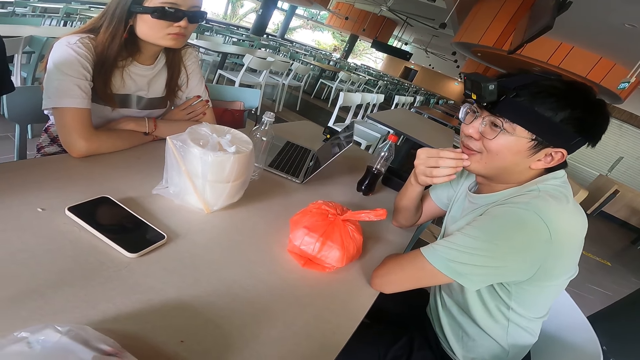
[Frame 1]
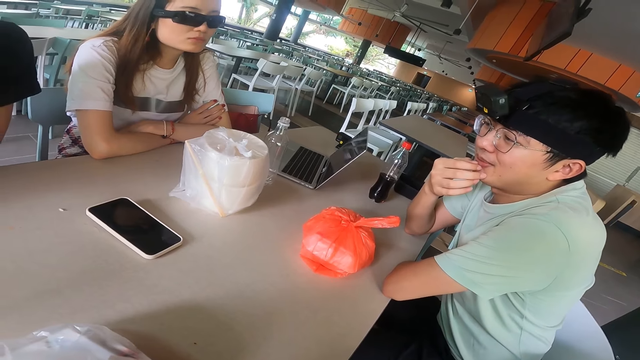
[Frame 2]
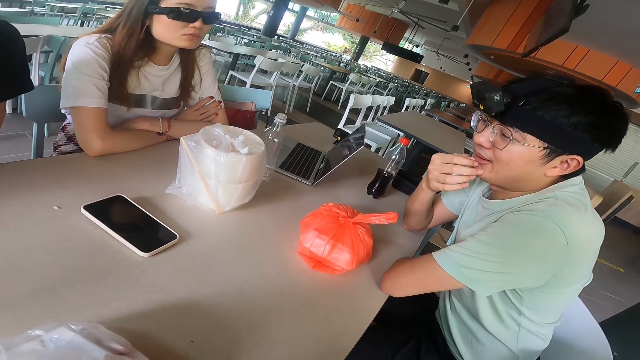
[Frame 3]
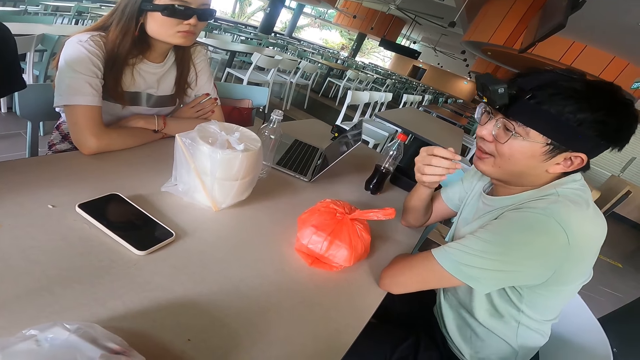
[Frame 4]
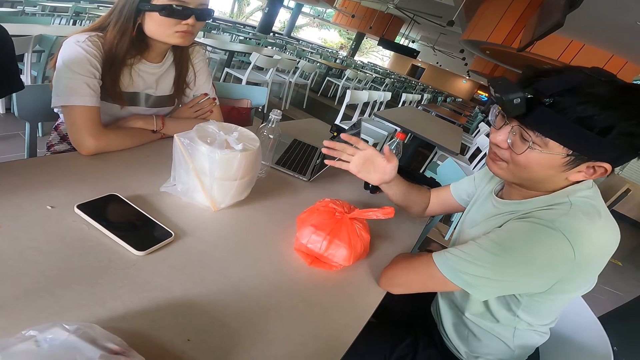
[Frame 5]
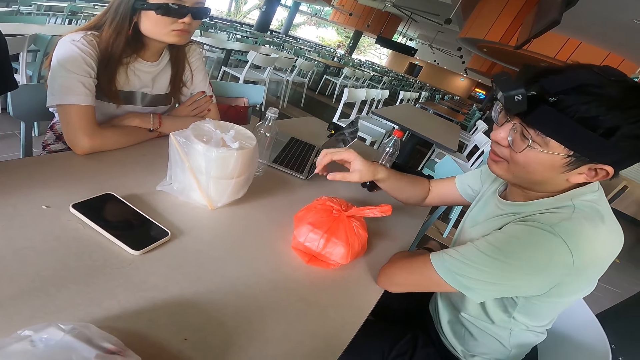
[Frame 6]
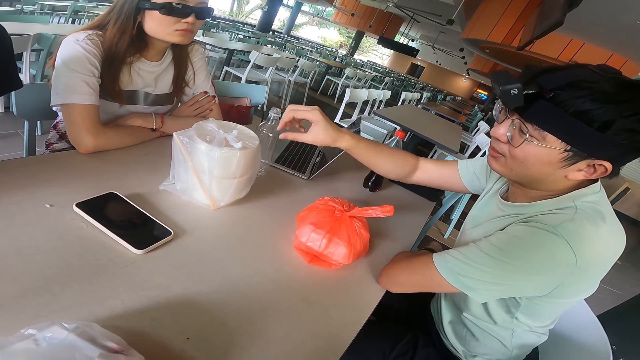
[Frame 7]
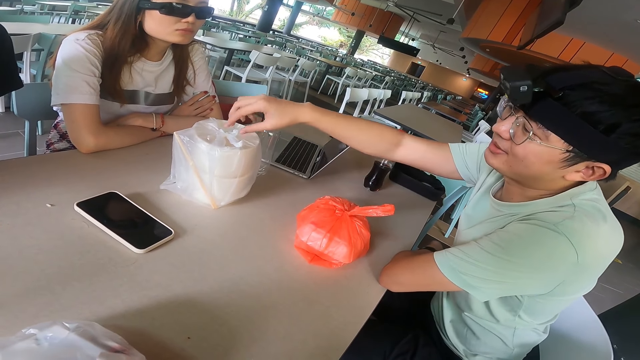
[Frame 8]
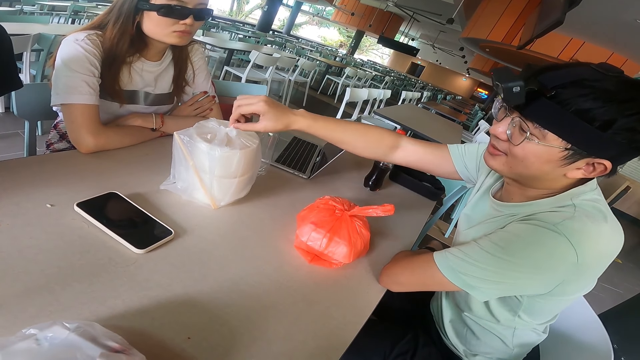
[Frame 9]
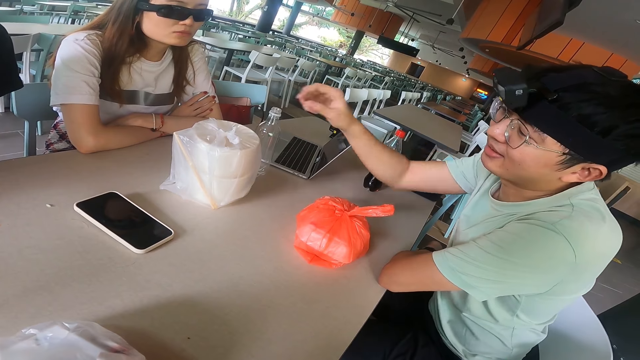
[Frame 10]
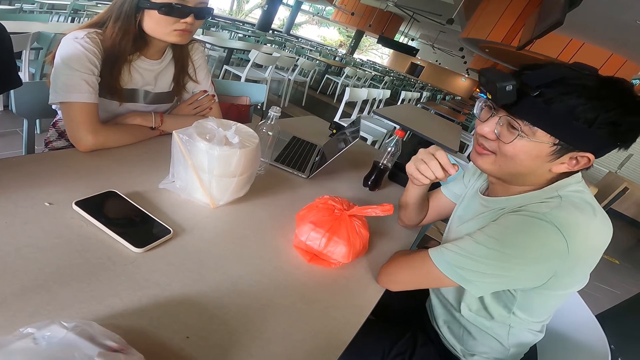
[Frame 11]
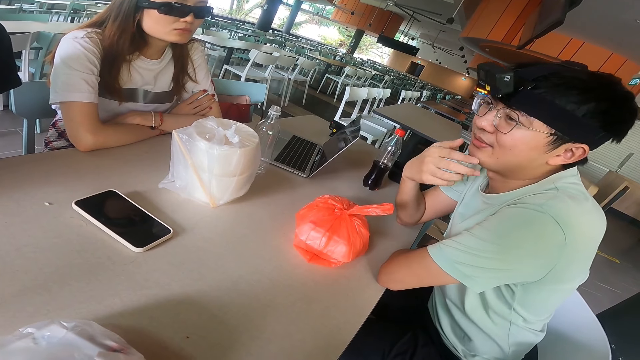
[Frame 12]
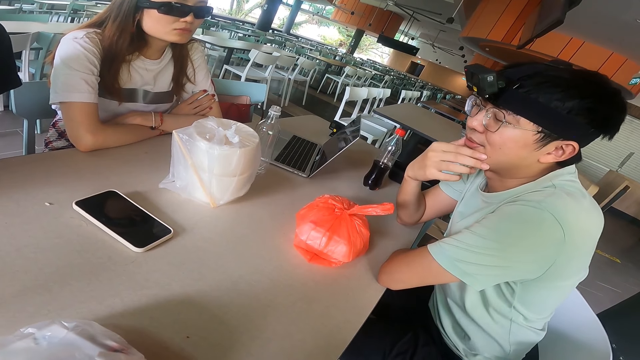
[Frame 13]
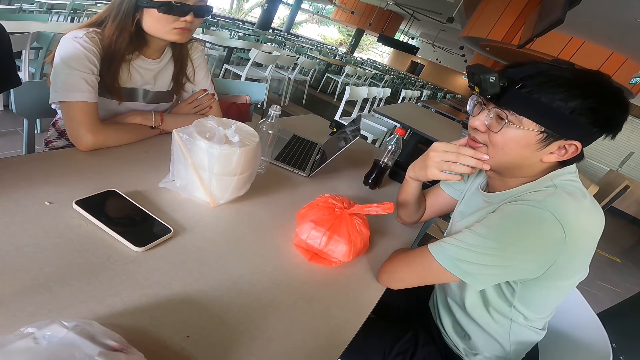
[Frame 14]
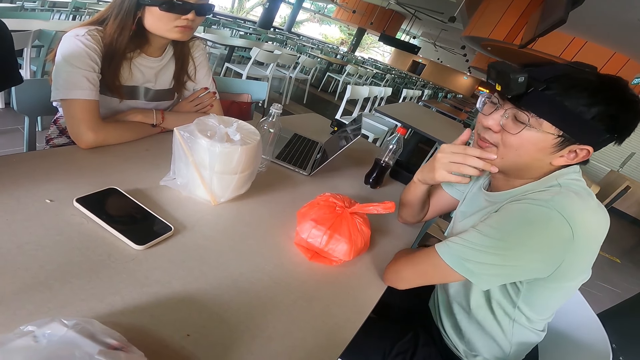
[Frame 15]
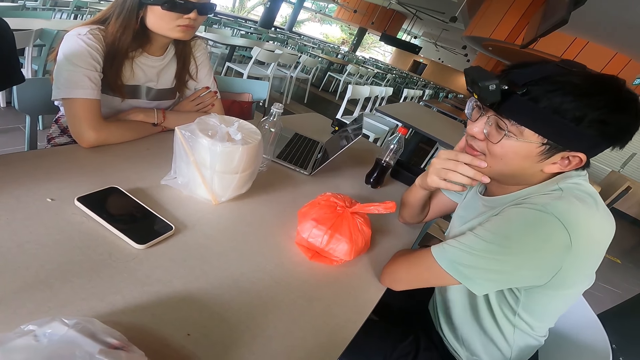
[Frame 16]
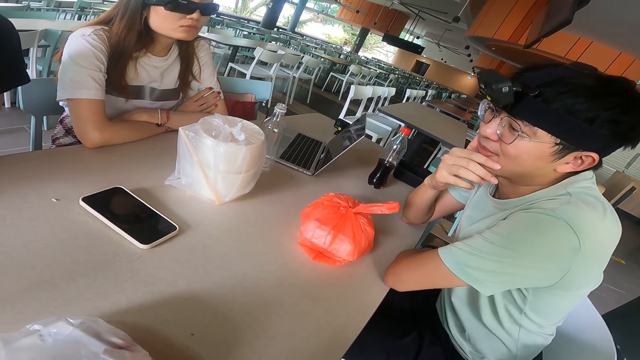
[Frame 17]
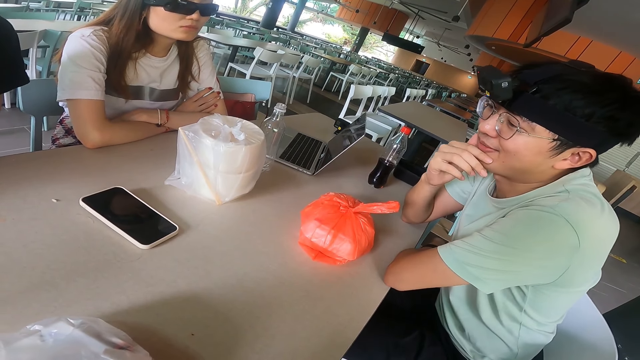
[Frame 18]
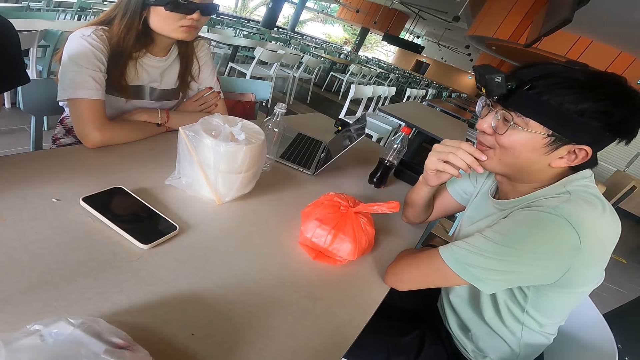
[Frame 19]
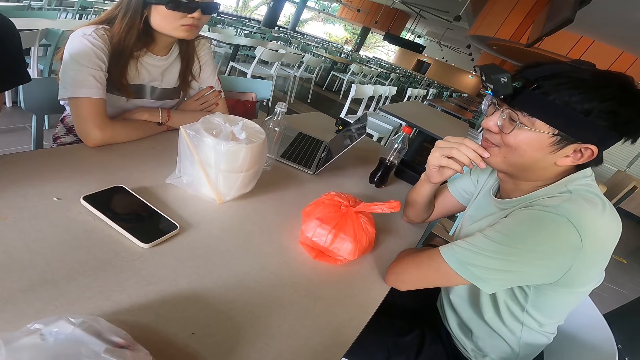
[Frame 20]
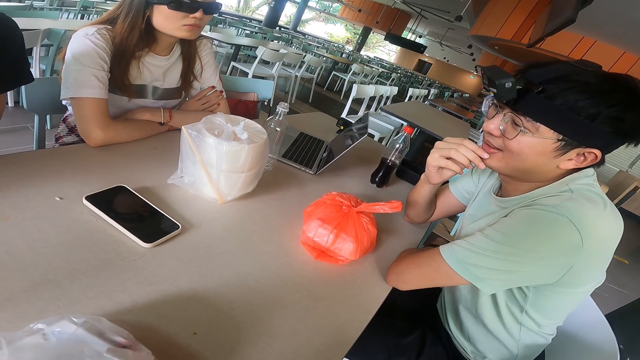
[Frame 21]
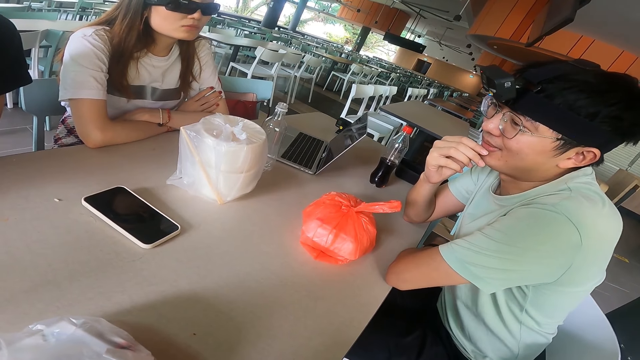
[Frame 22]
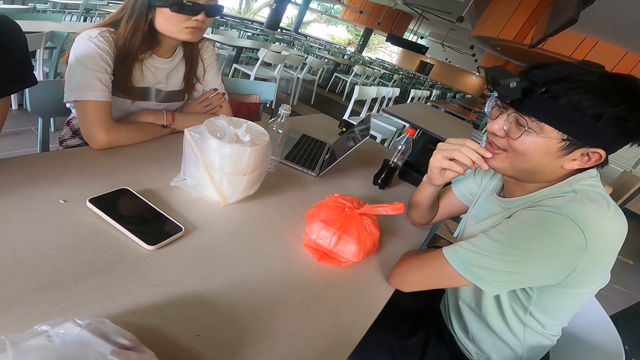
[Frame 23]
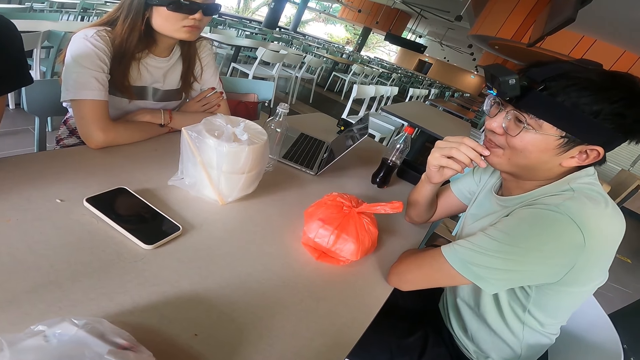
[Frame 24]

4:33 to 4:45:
A man gestures with a hand. The man adjusts a plastic bag. The man adjusts a hand. The man touches the face.

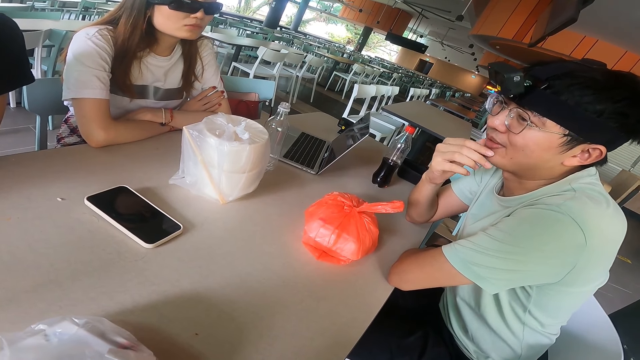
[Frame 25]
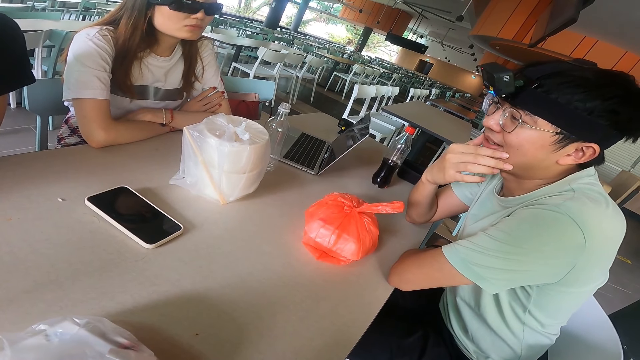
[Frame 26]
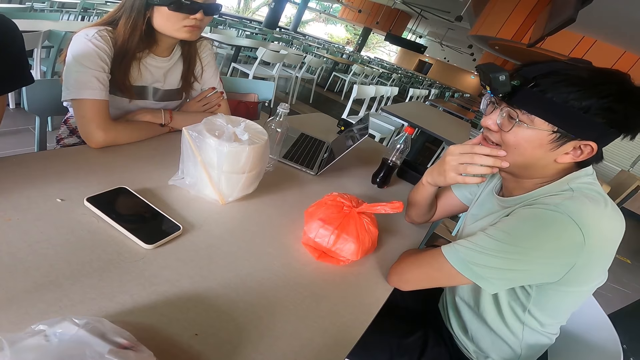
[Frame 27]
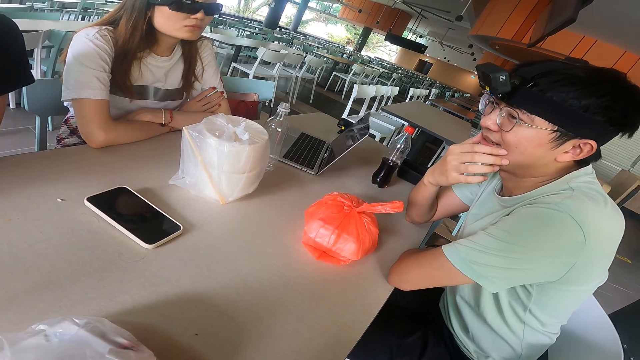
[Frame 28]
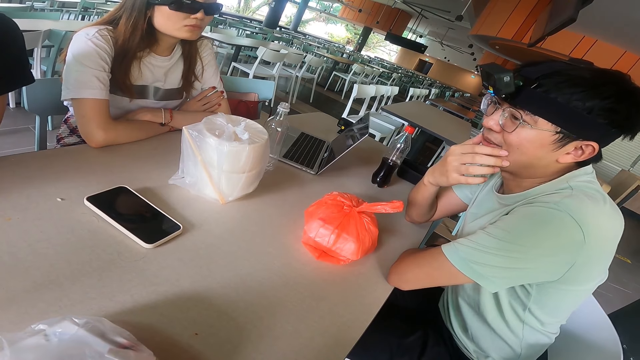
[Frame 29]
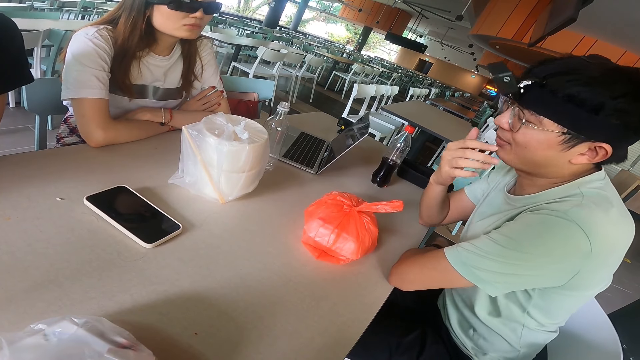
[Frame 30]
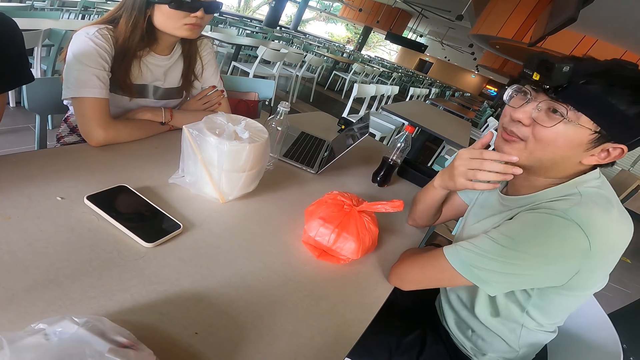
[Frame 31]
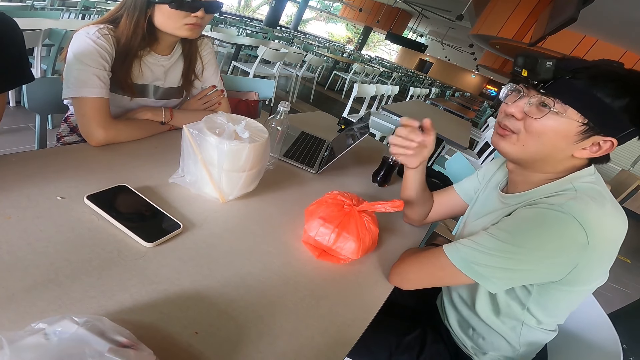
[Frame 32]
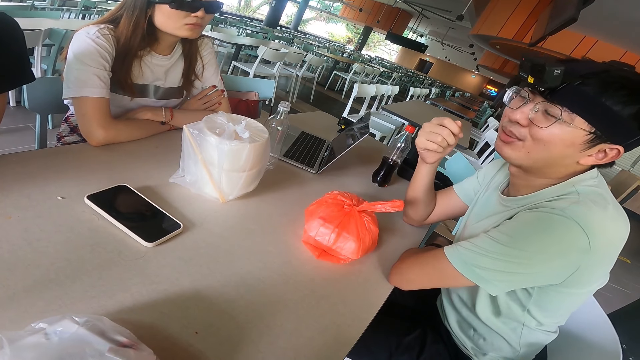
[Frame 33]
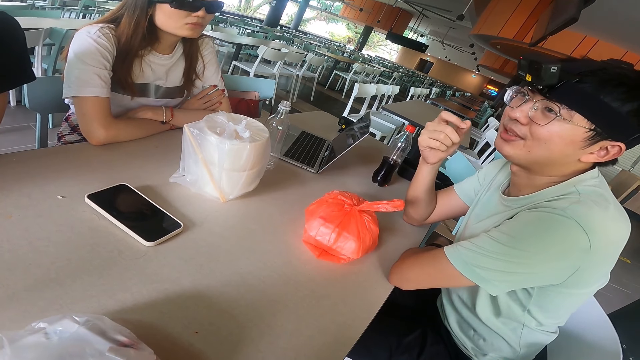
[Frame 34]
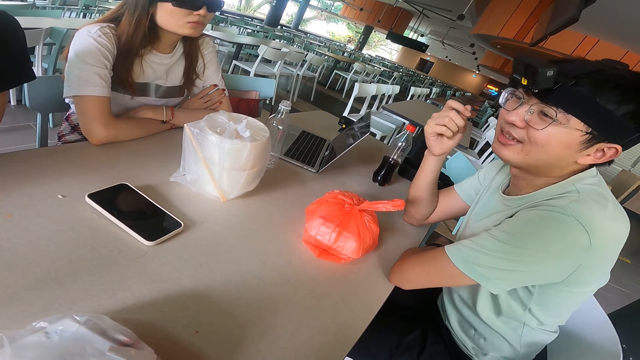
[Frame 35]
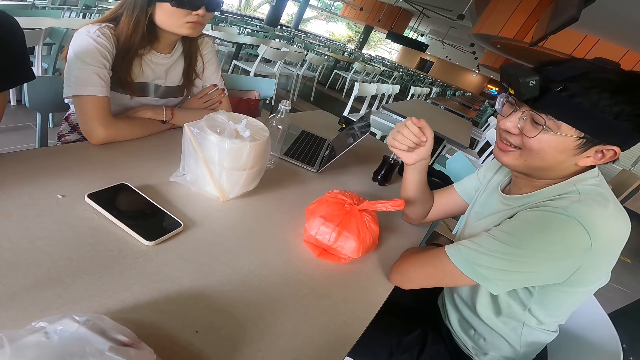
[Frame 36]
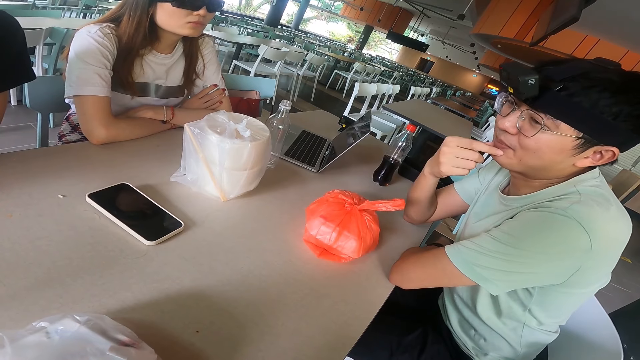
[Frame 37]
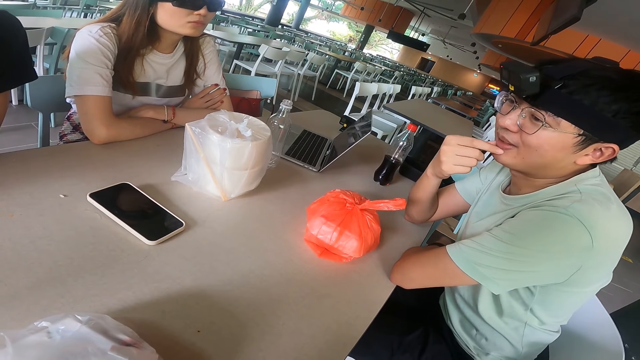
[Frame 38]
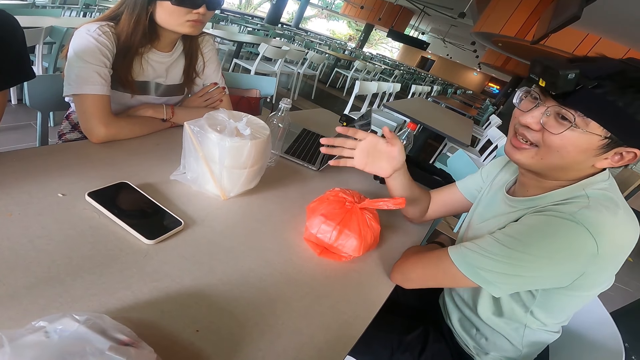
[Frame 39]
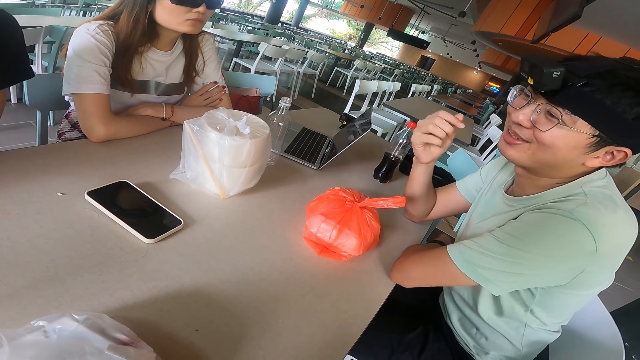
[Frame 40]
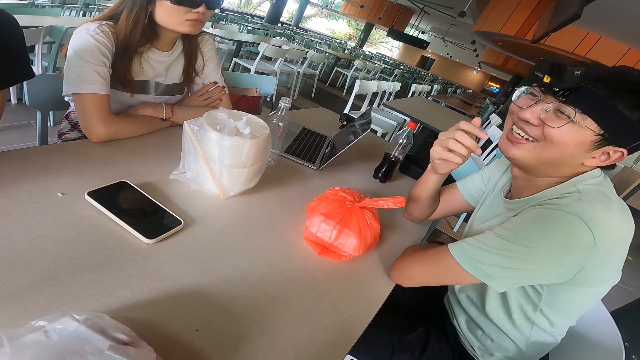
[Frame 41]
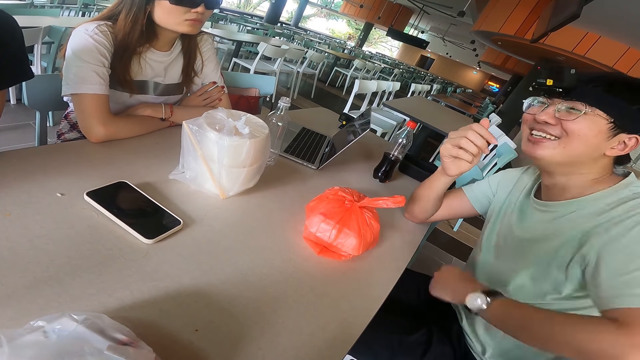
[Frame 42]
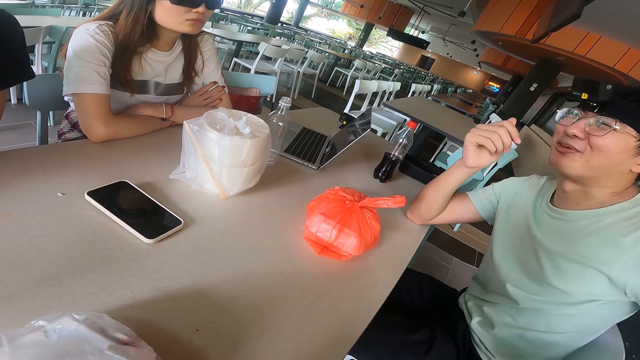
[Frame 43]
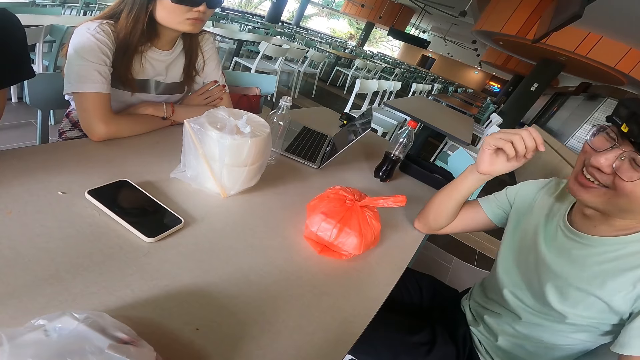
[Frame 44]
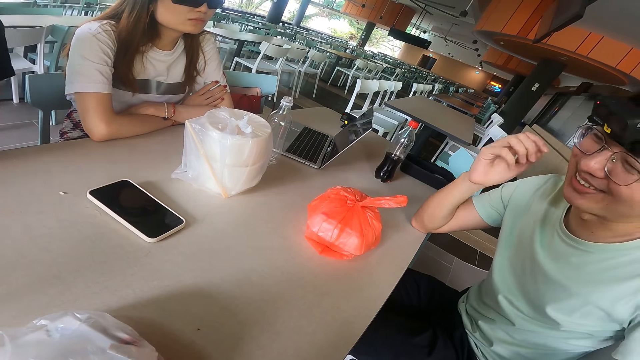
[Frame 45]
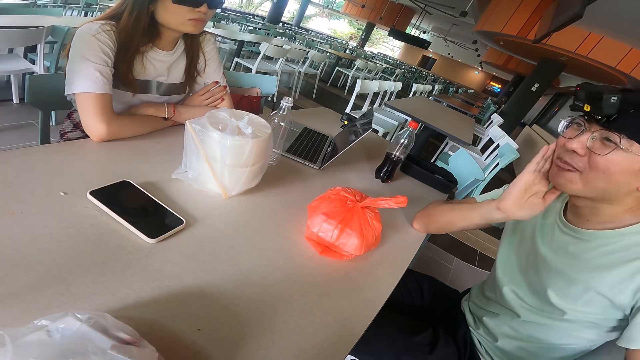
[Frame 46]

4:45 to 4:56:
A man adjusts a hand. The man gestures with a hand. The camera wearer removes the hand. The man touches the face, gestures with a hand, adjusts a hand, and holds the face with a hand.
